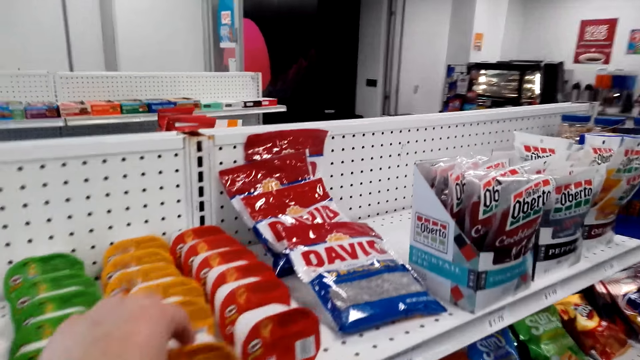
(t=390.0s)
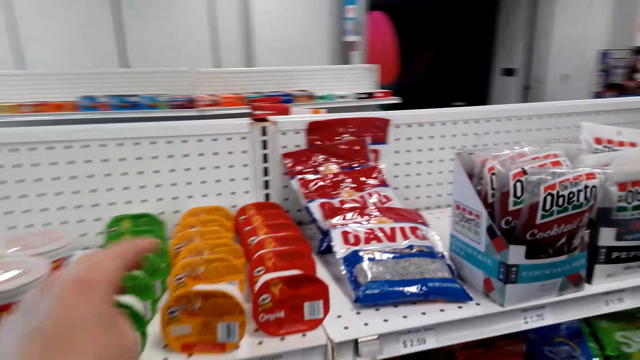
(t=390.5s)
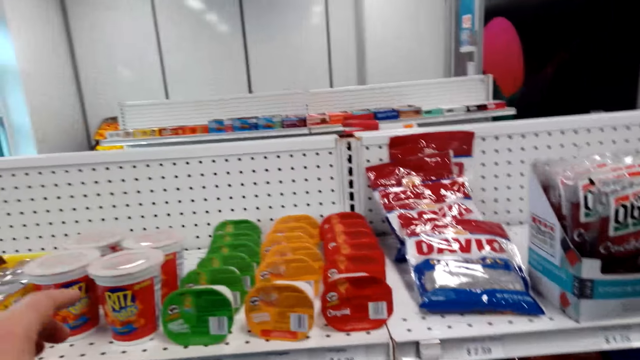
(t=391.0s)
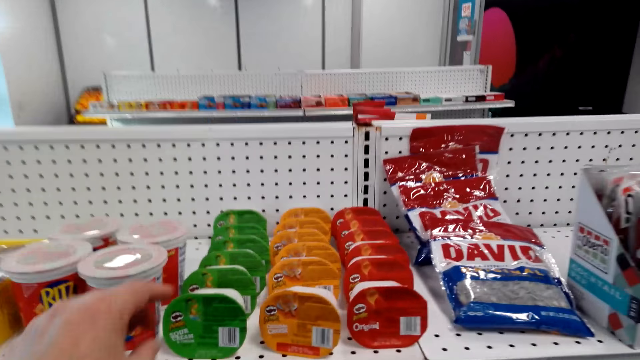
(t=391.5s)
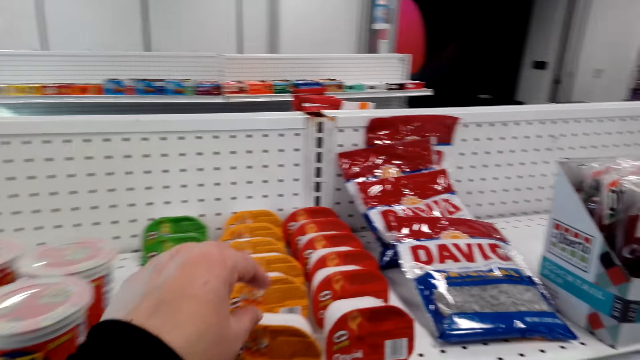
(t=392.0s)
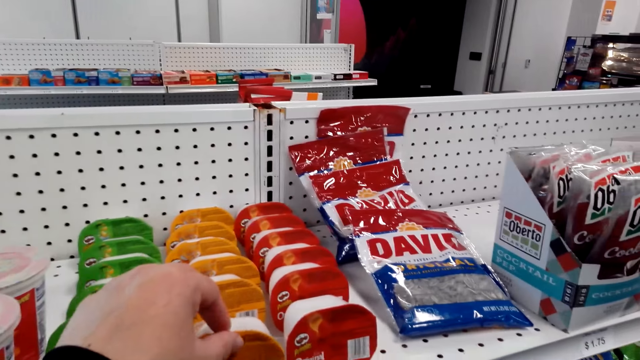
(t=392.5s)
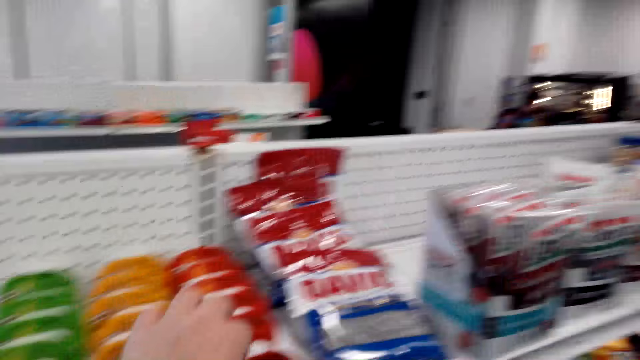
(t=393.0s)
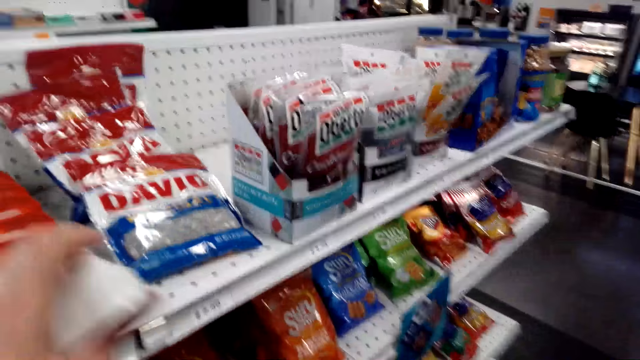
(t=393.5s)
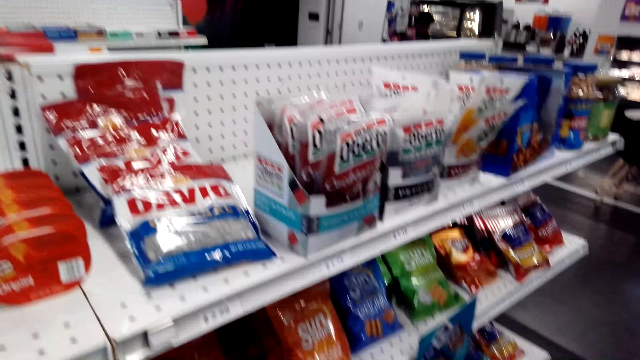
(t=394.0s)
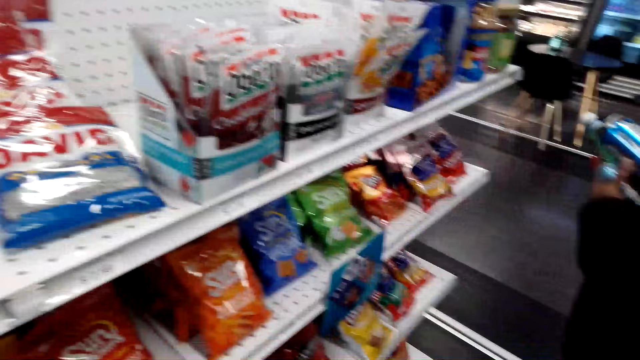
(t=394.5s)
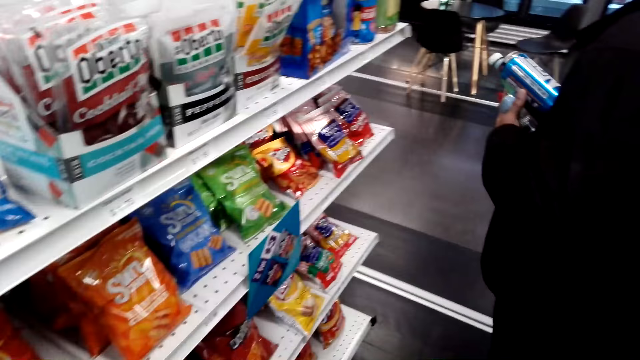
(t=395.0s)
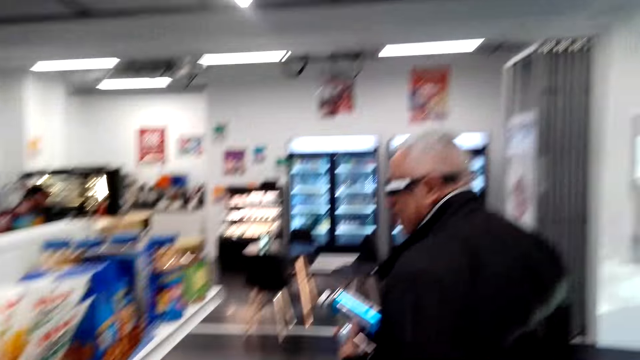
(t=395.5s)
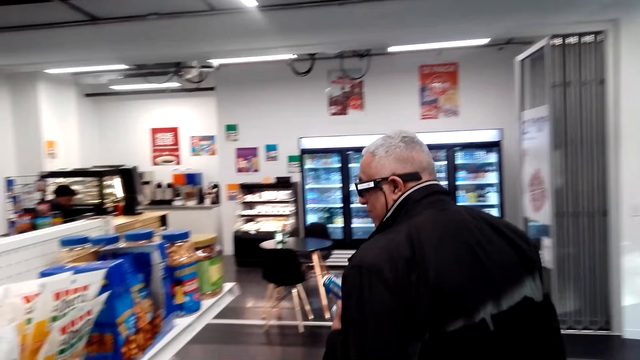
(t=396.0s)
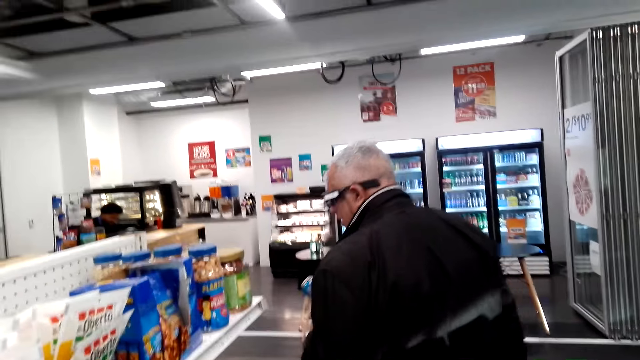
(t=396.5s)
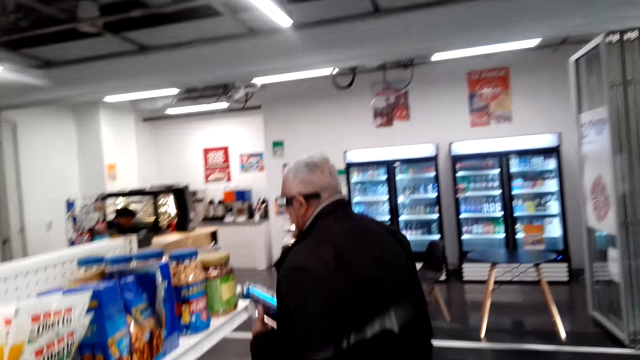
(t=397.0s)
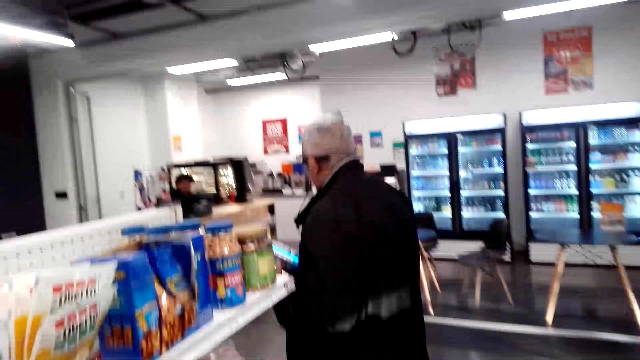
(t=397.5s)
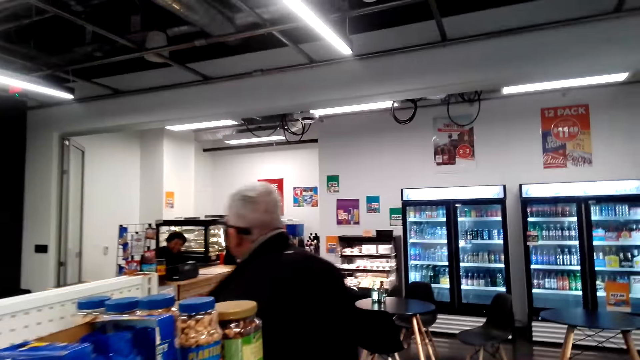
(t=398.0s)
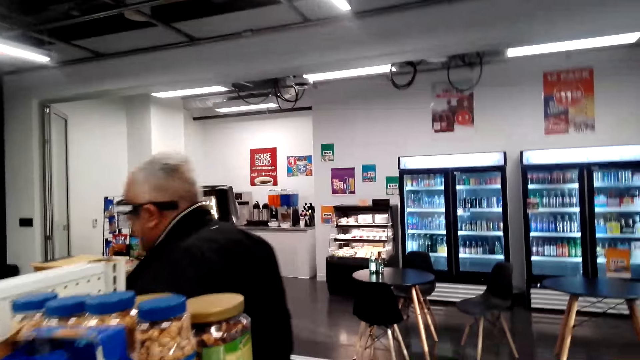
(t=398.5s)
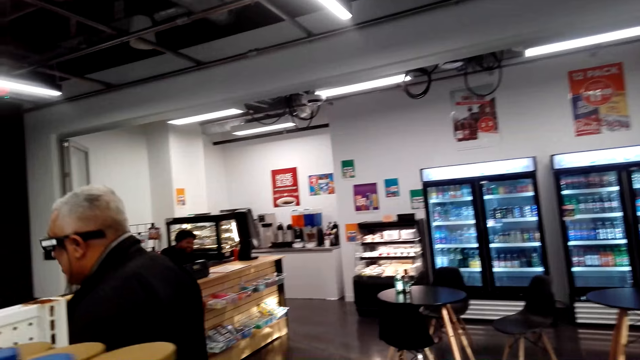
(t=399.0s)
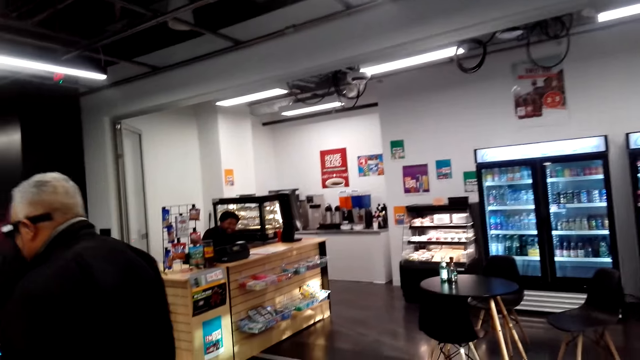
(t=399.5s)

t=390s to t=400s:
The camera wearer touches a tin on a shelf, picks the tin from the shelf, and walks around the store. A man walks around the store.

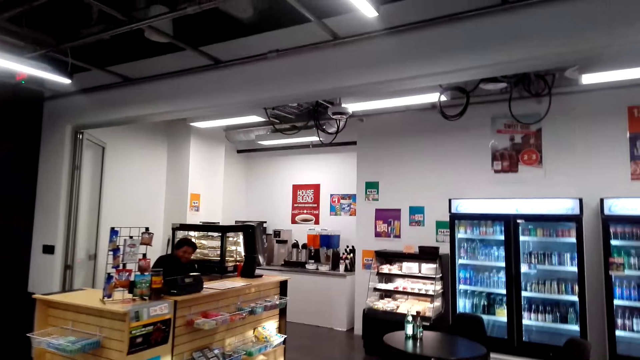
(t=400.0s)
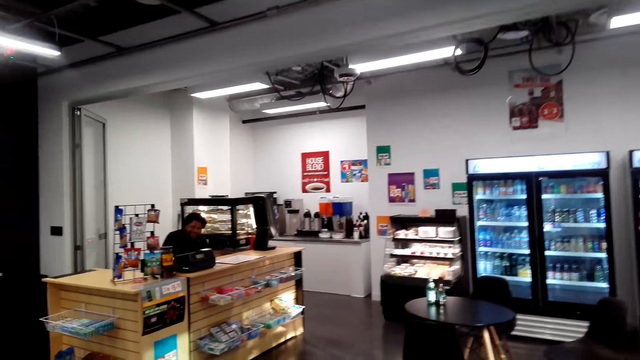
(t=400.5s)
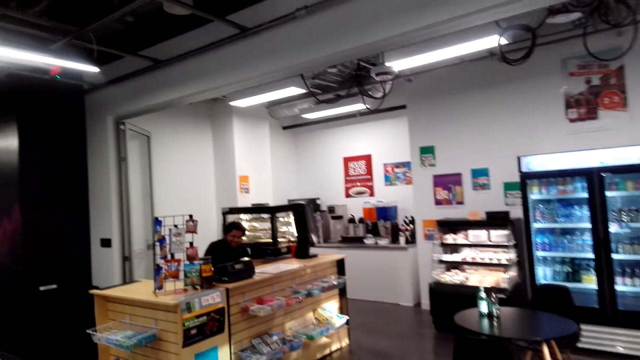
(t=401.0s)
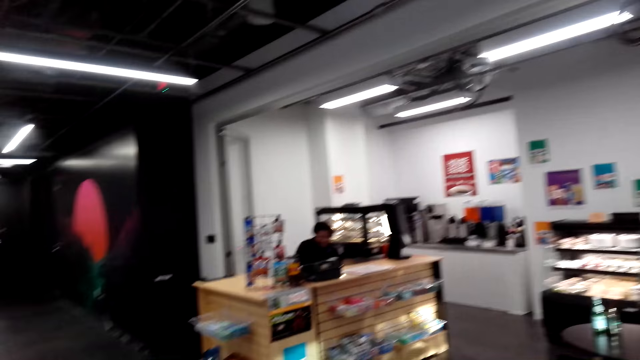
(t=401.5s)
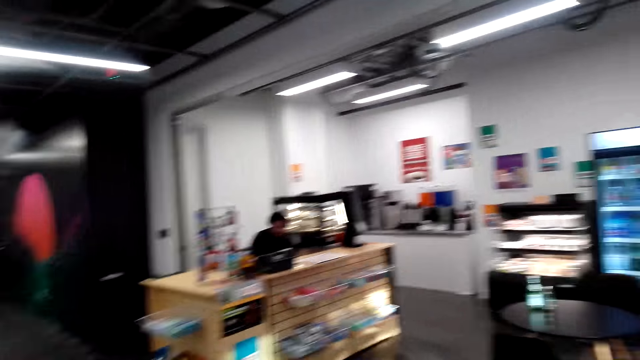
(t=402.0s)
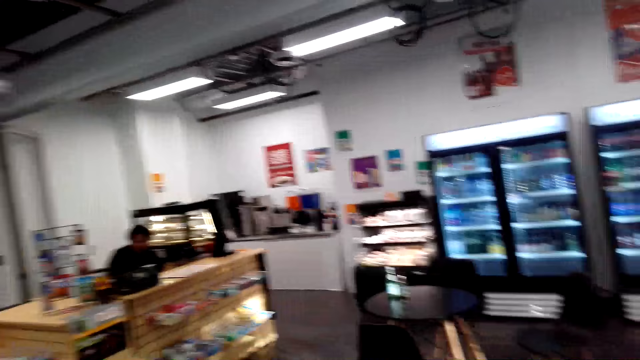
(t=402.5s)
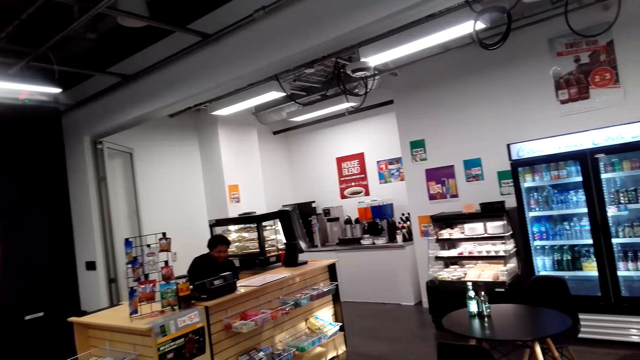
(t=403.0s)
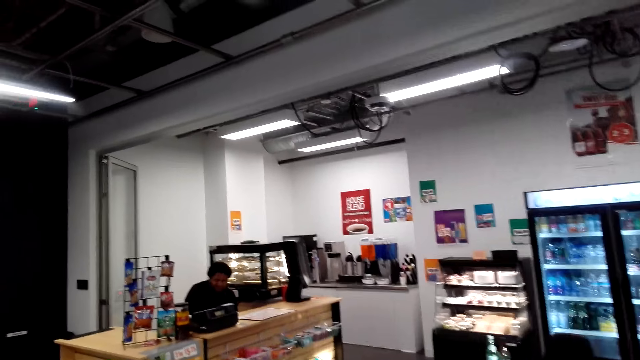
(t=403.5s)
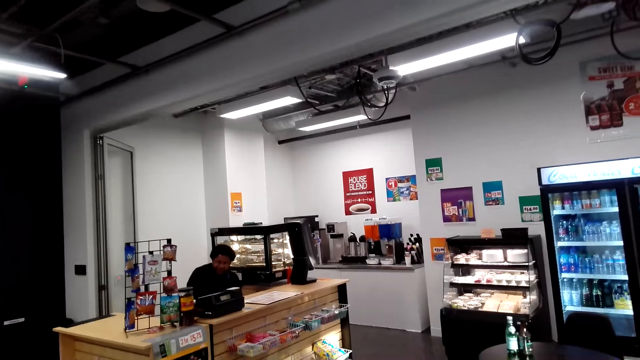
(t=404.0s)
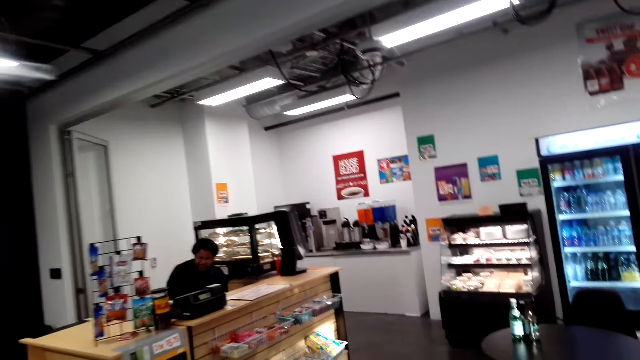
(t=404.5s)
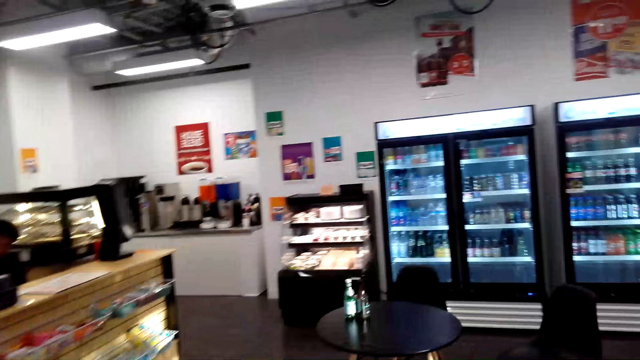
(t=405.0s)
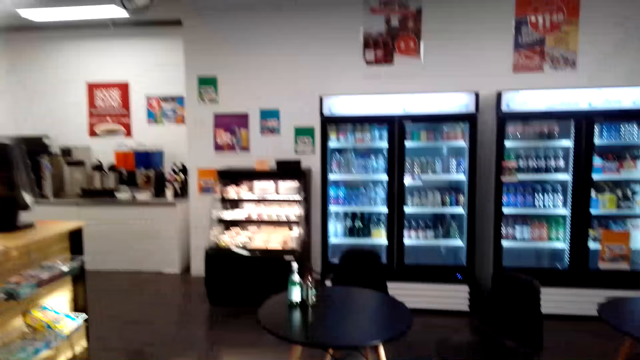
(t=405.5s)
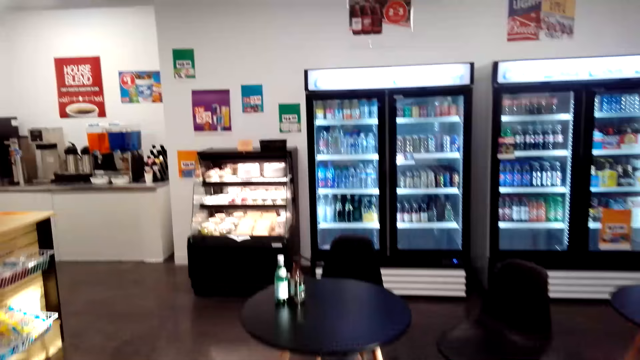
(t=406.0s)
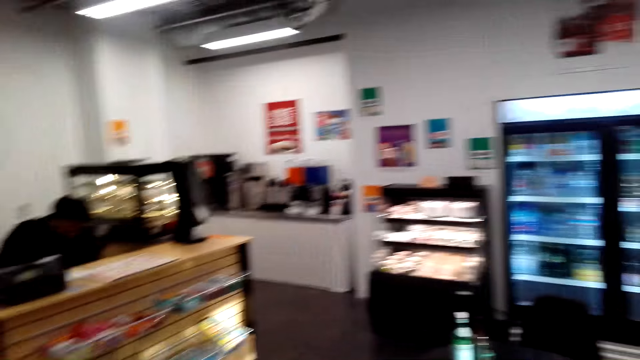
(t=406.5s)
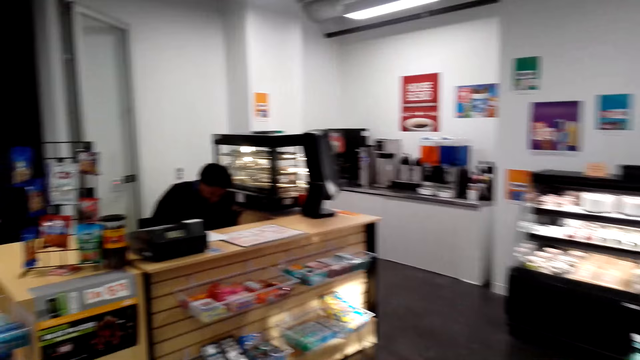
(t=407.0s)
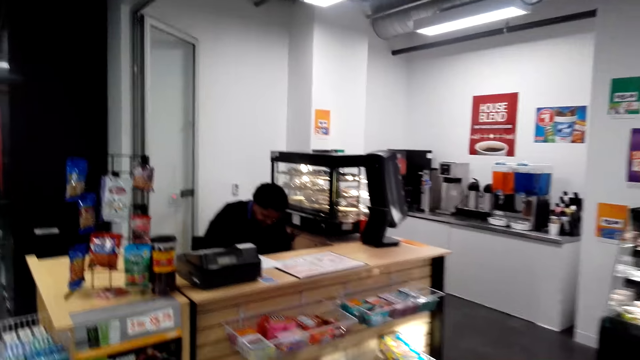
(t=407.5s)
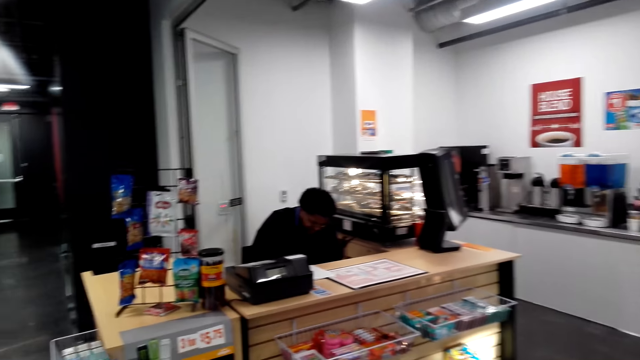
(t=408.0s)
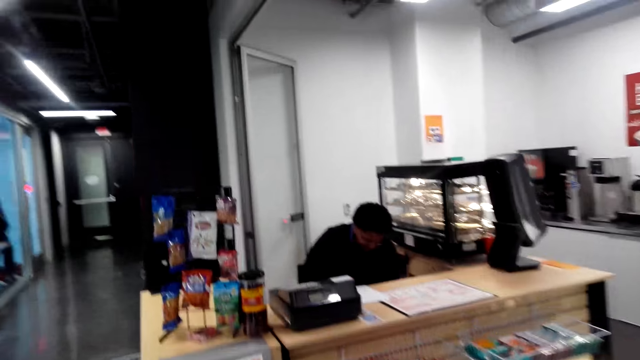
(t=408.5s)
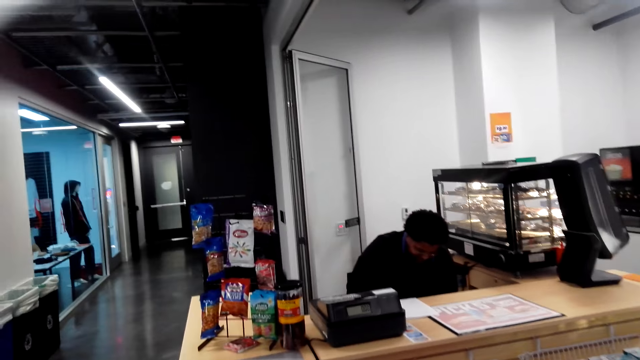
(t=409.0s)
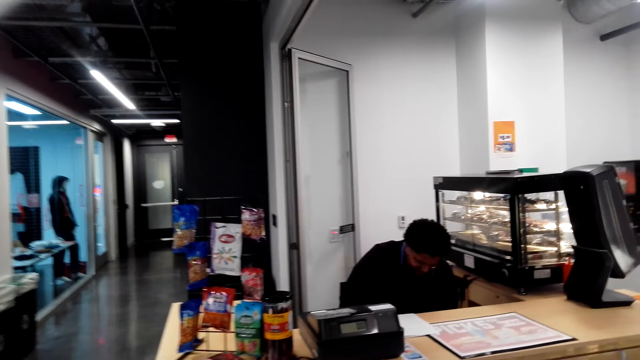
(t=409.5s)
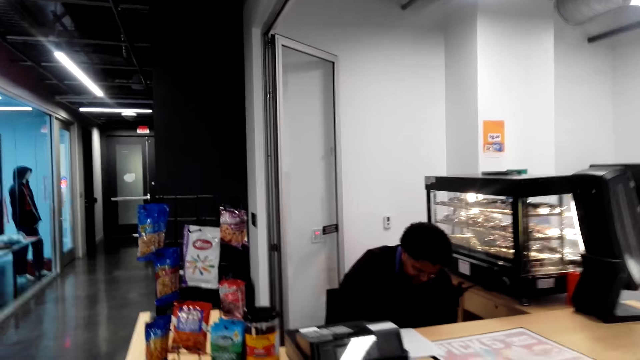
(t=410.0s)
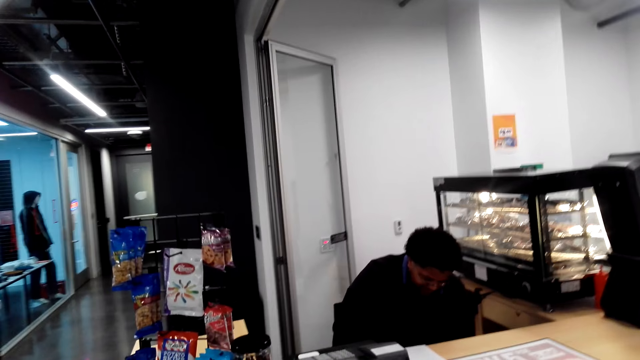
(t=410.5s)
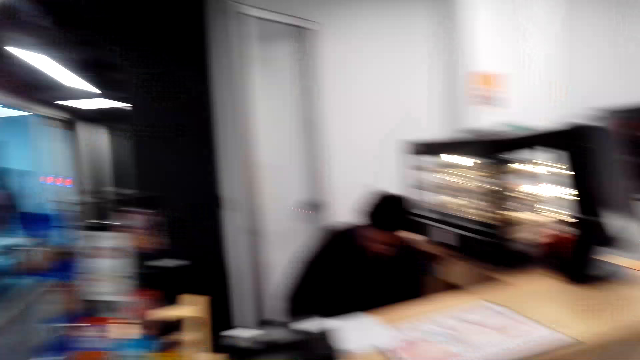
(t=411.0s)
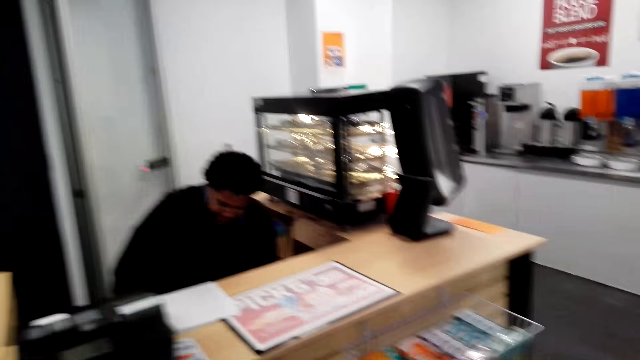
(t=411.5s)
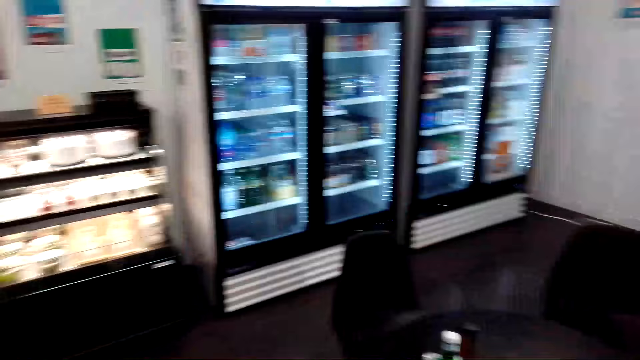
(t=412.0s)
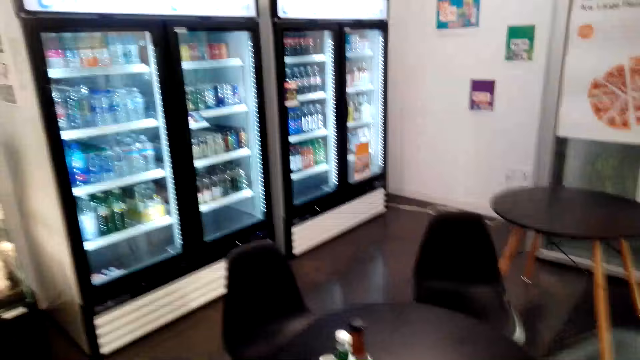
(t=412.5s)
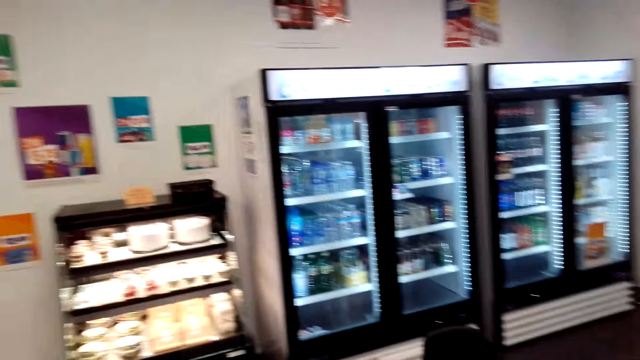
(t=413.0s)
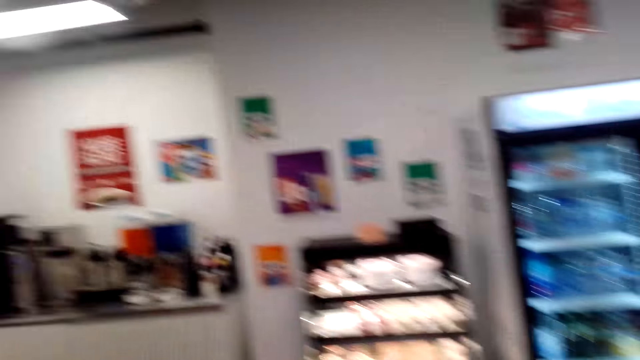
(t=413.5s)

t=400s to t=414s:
The camera wearer converses with a man. They turn to the side.
